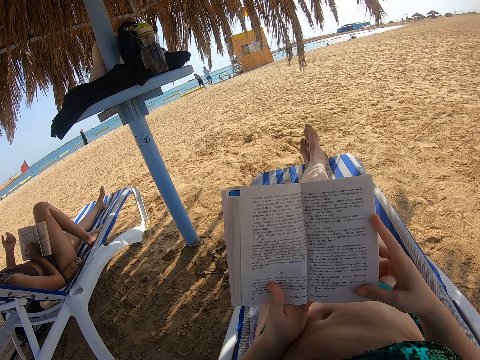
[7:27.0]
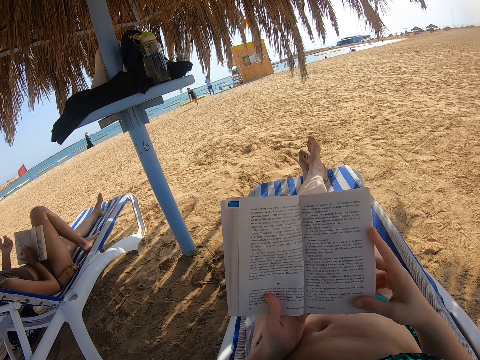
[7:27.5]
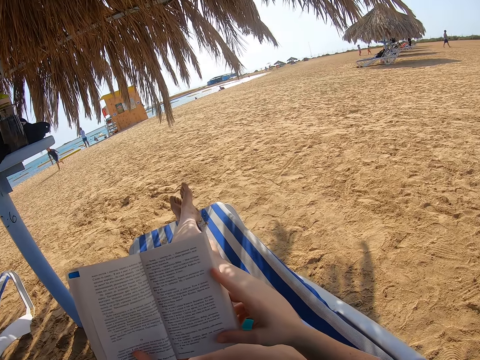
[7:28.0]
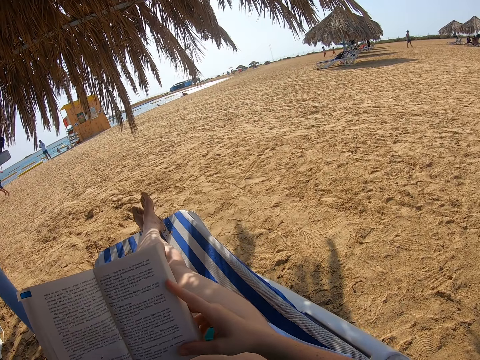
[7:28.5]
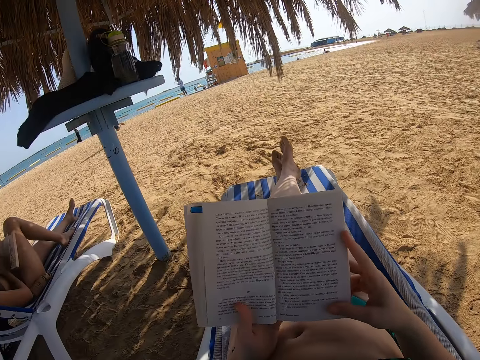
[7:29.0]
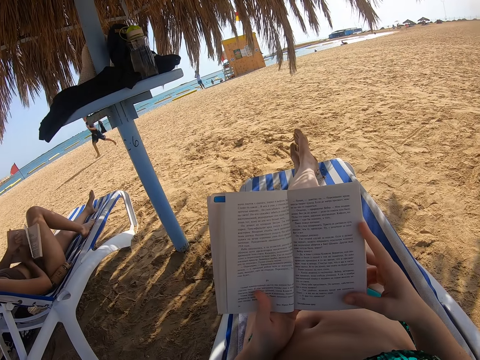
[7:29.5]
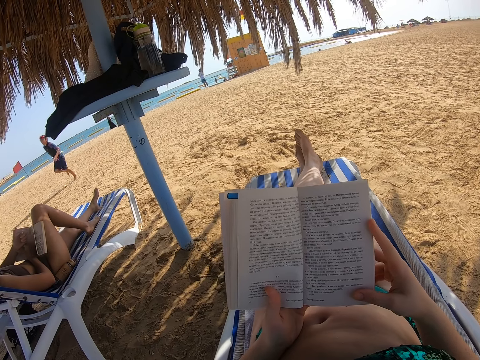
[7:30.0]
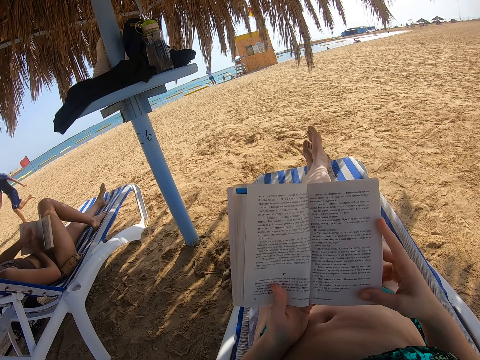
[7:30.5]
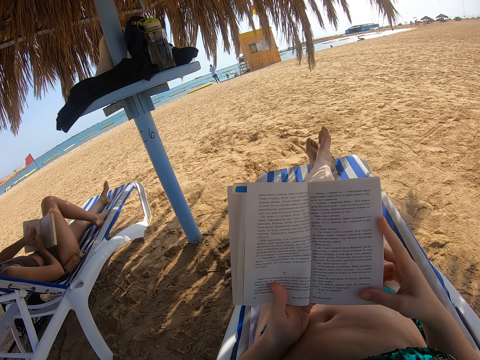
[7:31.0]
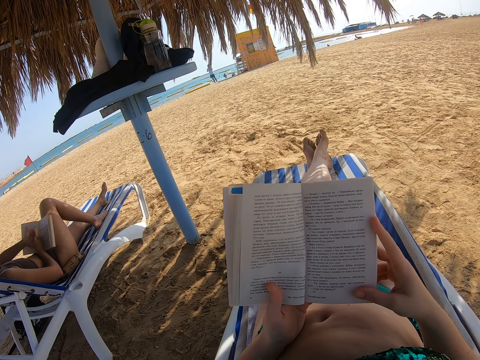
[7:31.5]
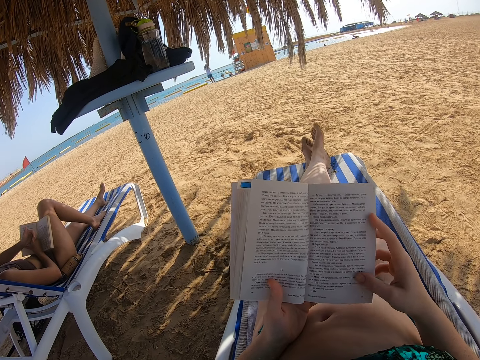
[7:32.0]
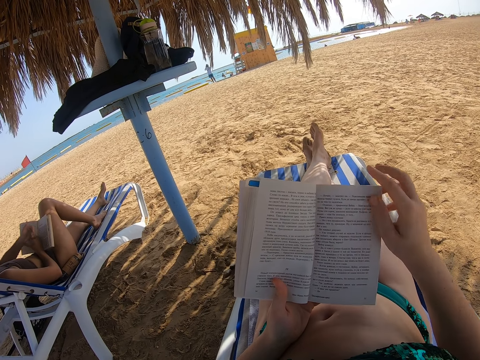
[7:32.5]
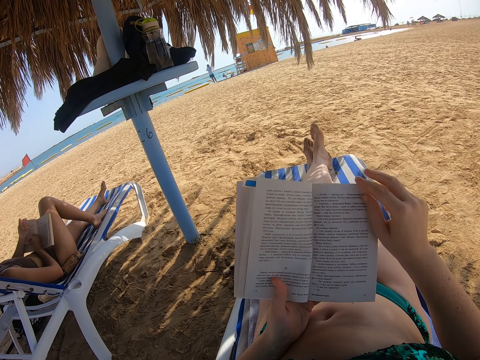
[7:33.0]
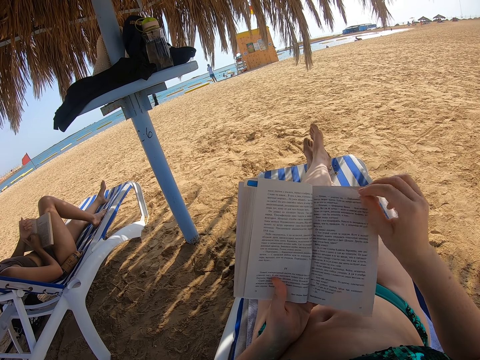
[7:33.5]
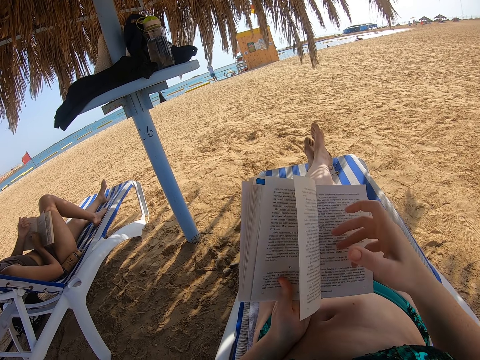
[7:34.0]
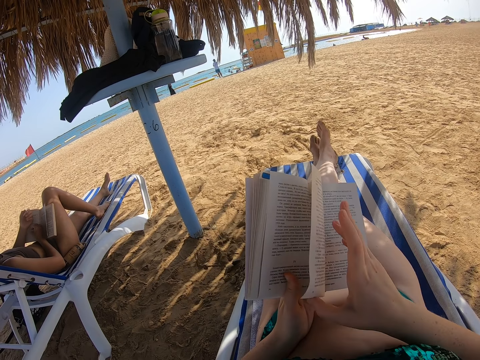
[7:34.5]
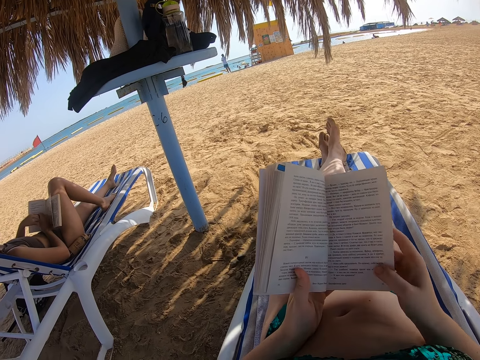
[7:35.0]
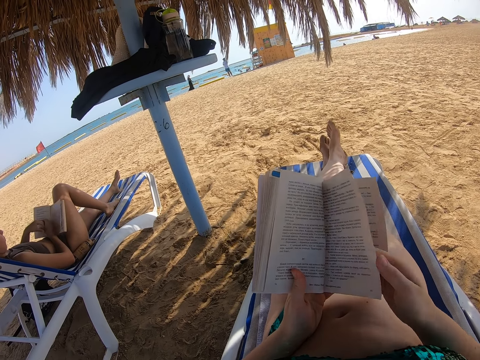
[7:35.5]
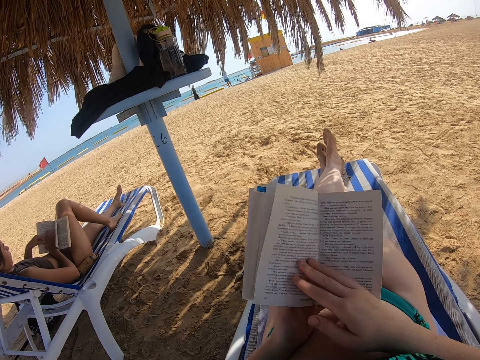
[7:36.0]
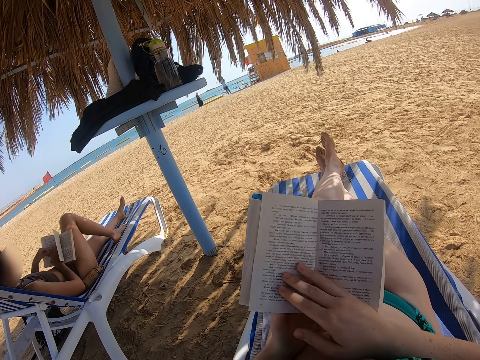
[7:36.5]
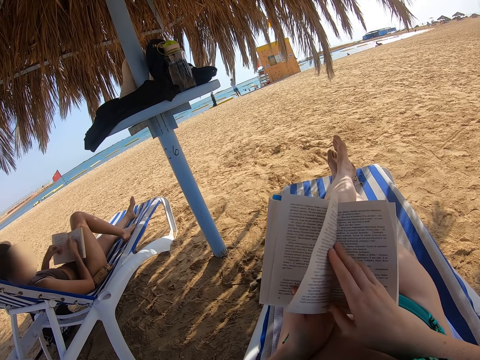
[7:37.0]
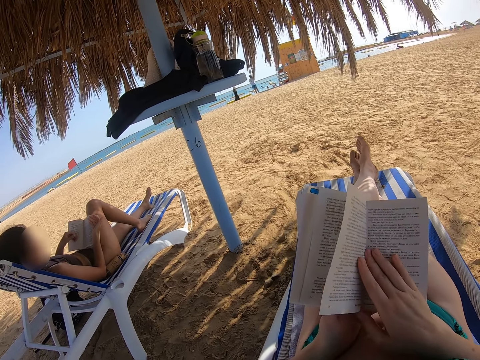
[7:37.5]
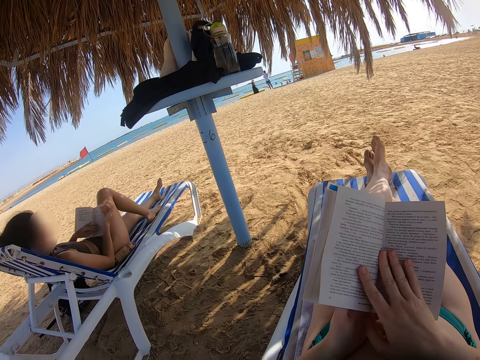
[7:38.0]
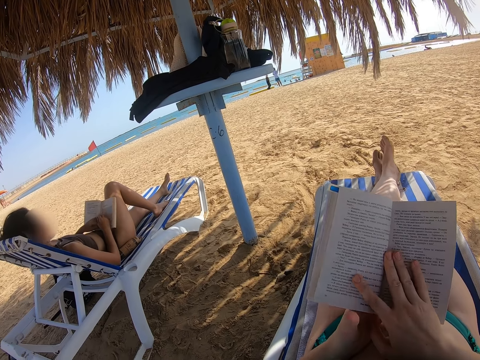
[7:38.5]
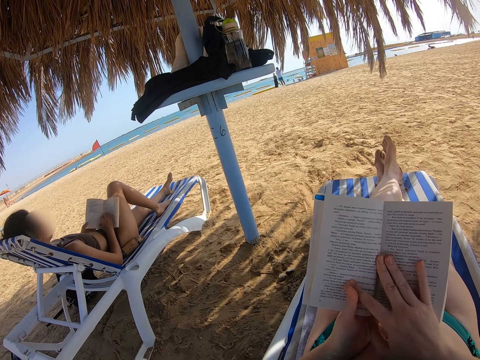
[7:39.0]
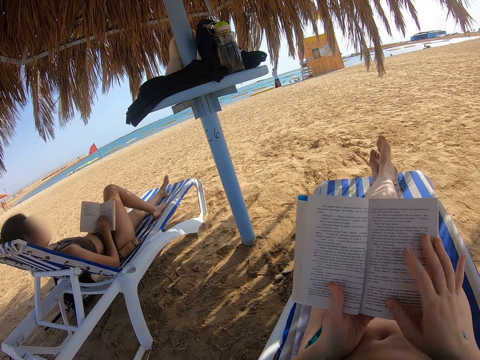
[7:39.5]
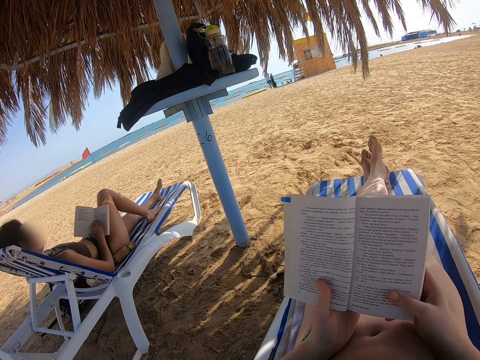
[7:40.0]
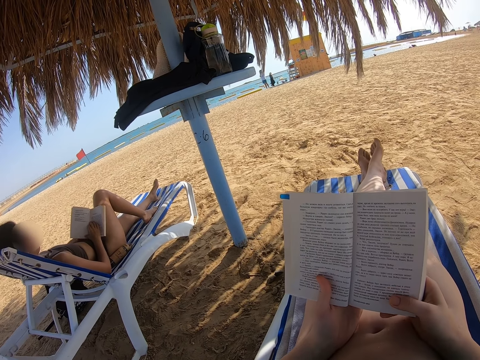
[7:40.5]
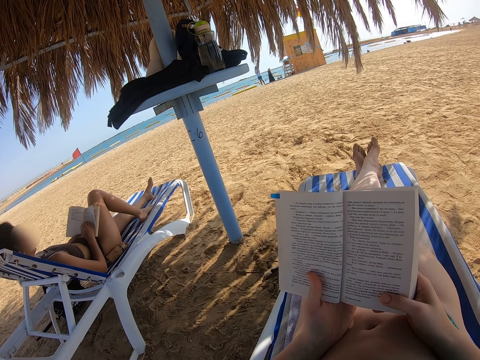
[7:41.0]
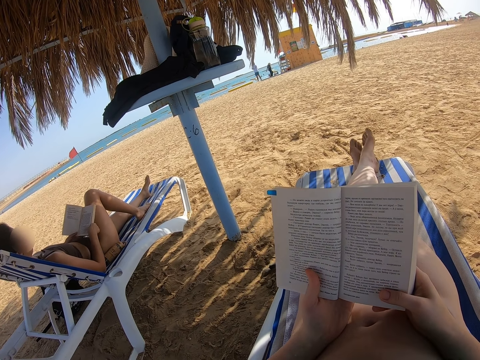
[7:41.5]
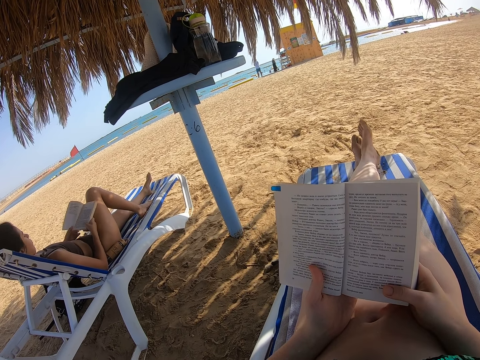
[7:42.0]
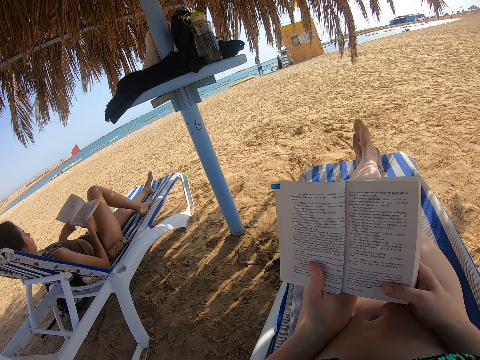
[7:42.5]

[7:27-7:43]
The lady reads the book. The camera wearer flips a page. They hold the page. They open the next page of the book. The lady reads the book. The camera wearer reads the book.

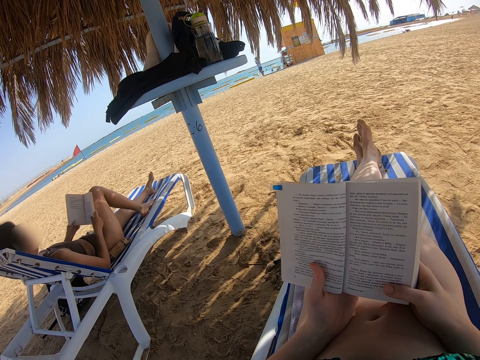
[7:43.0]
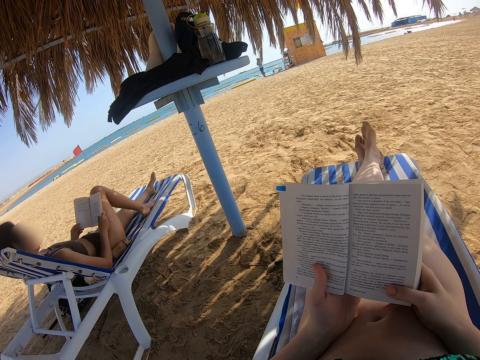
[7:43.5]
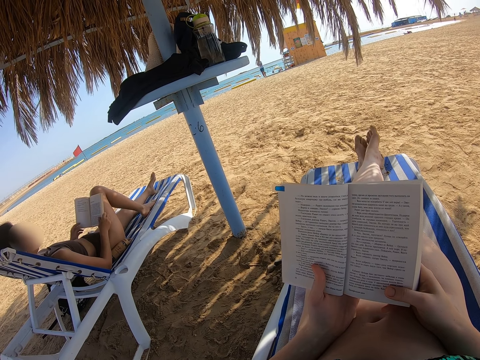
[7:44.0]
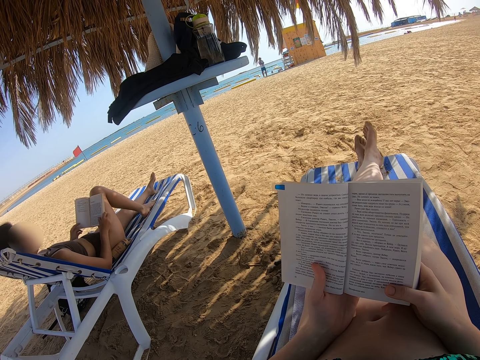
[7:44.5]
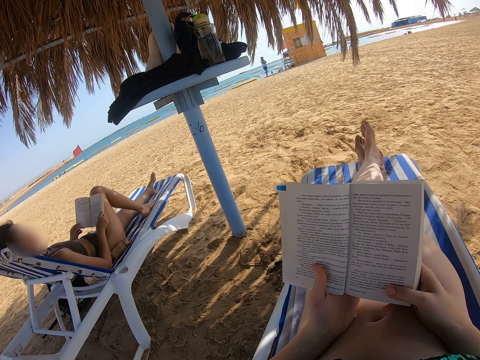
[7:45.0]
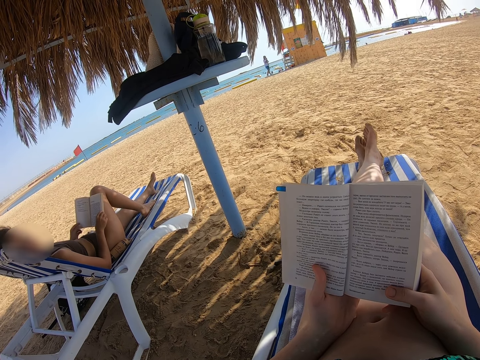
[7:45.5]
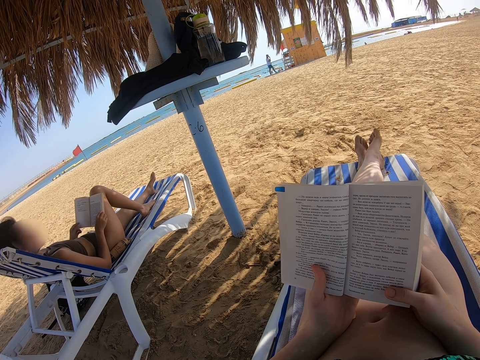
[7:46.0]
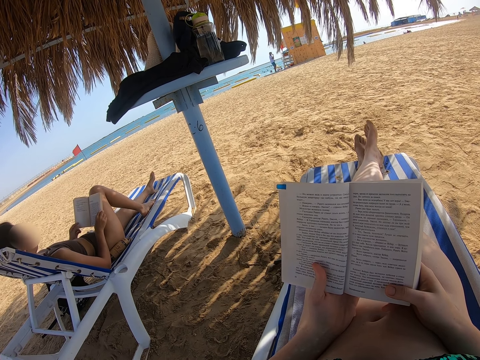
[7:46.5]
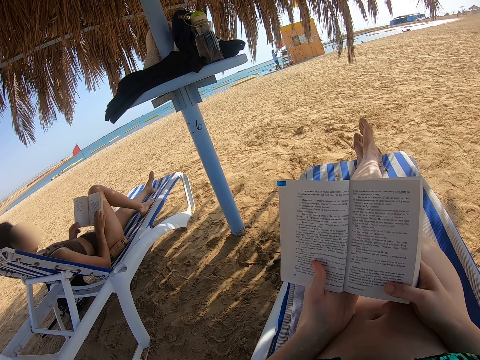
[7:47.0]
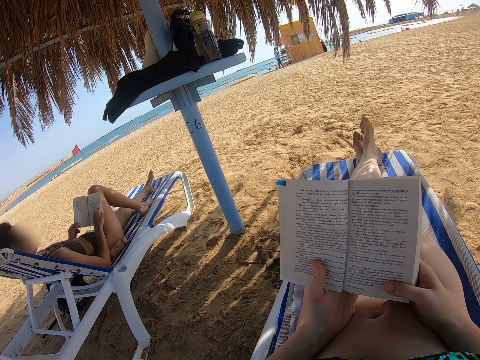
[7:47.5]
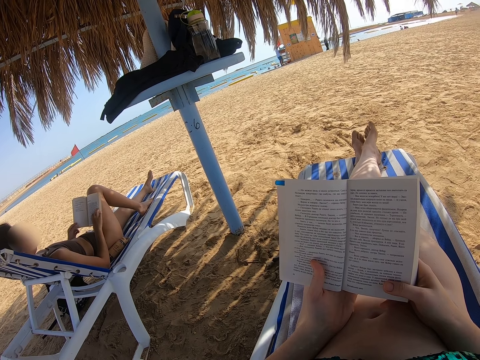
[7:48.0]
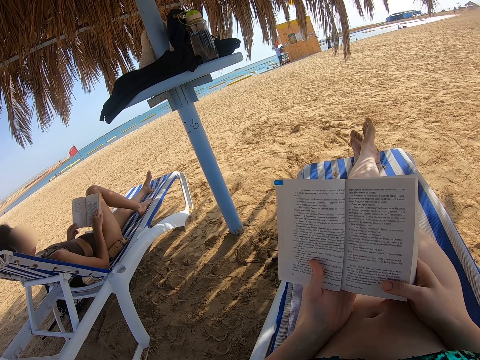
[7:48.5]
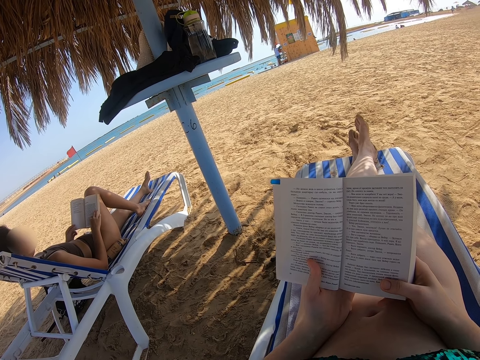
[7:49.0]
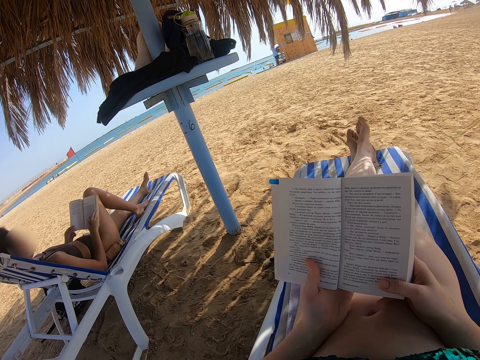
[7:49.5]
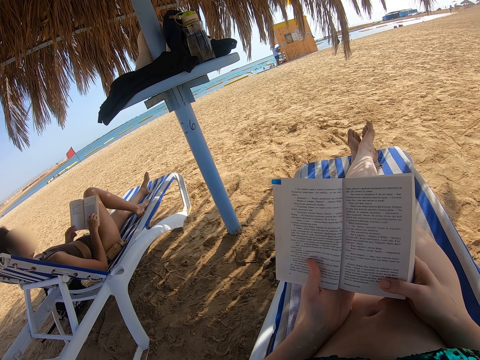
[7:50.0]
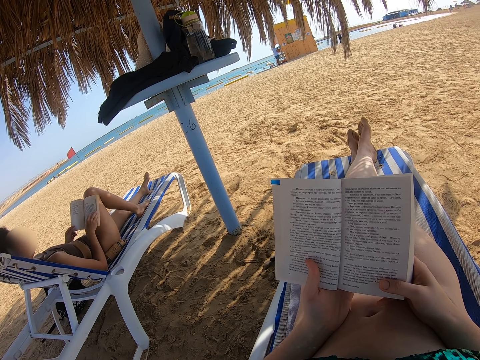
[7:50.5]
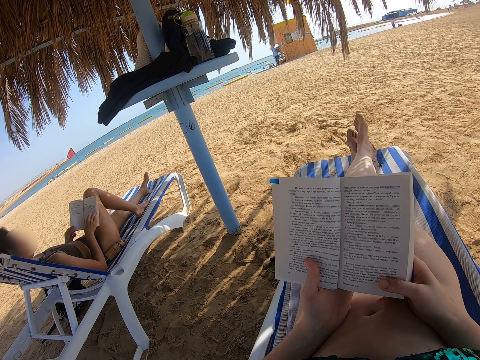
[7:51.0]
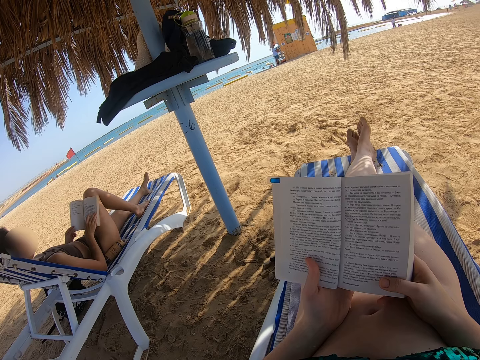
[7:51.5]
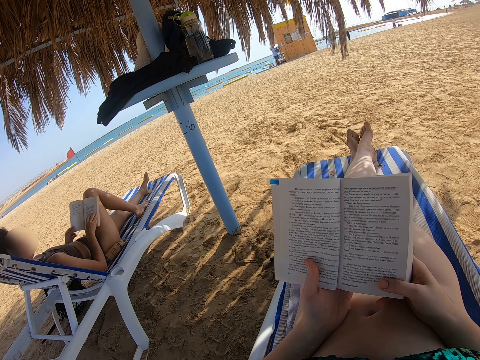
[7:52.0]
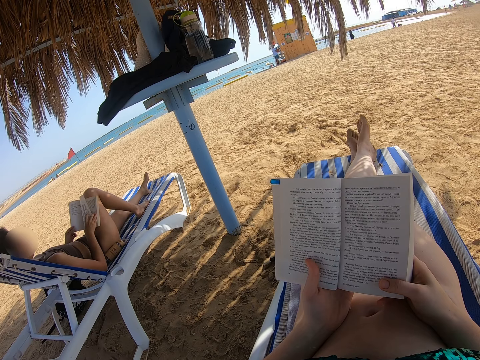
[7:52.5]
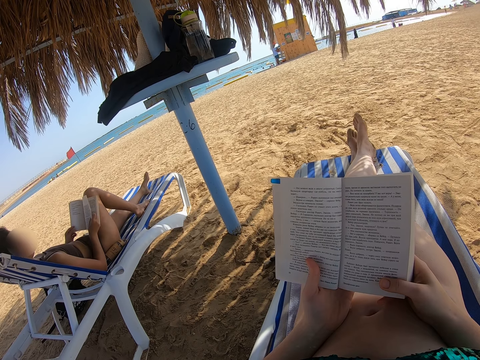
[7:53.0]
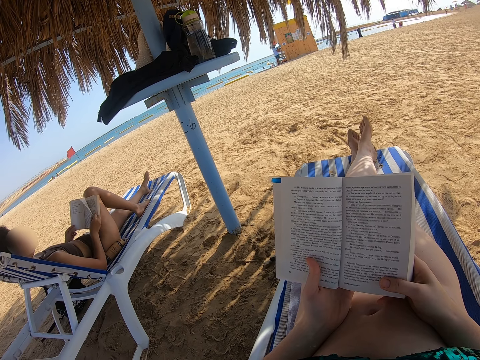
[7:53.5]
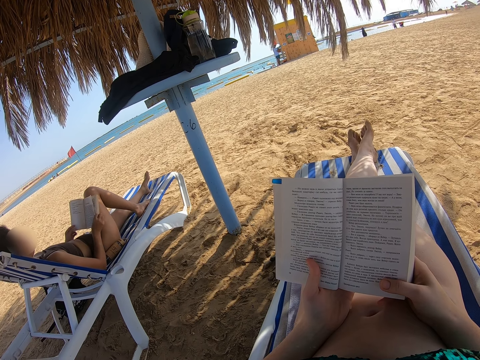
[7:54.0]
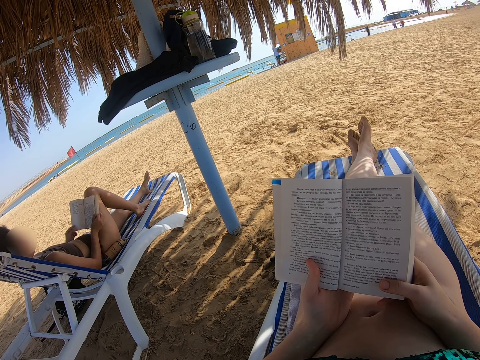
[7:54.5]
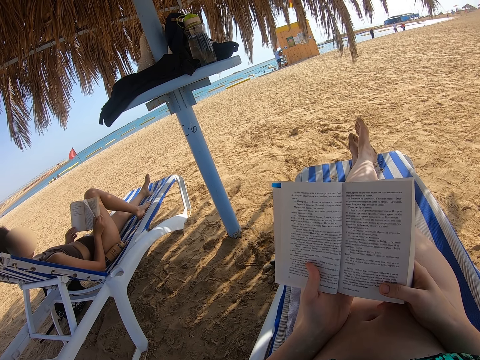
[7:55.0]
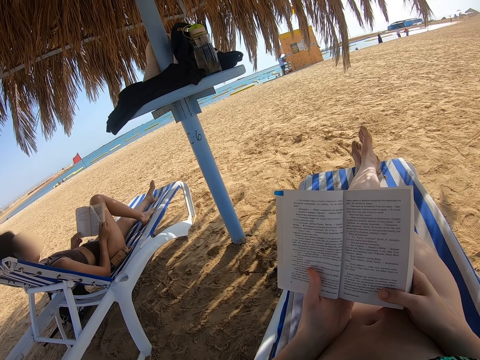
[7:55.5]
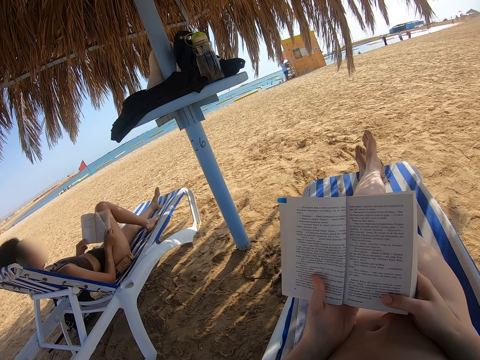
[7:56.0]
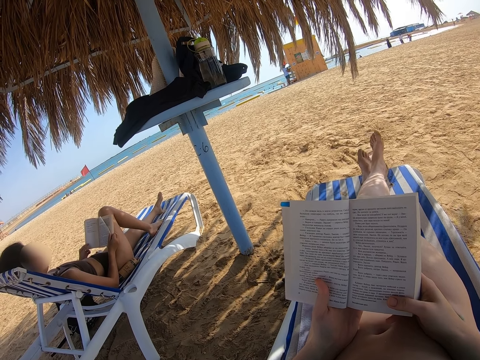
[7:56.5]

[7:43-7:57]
The lady stares at the camera wearer. She reads the book and holds a page.
